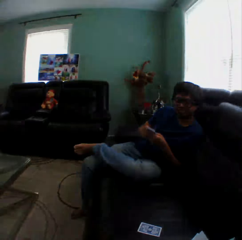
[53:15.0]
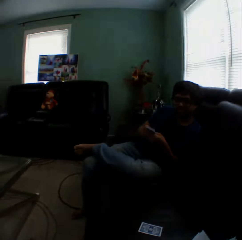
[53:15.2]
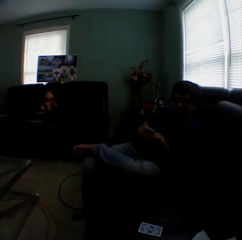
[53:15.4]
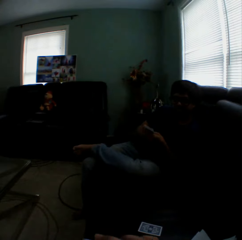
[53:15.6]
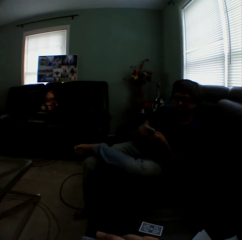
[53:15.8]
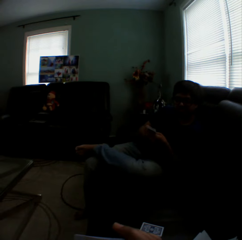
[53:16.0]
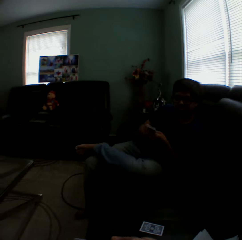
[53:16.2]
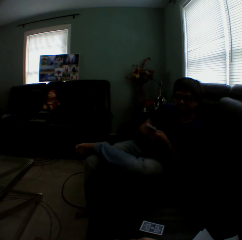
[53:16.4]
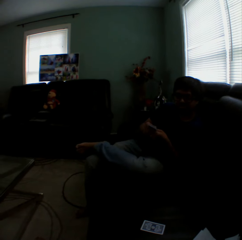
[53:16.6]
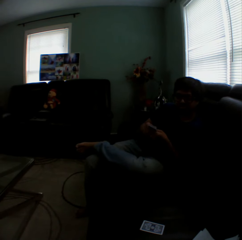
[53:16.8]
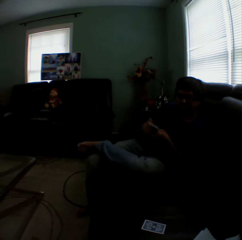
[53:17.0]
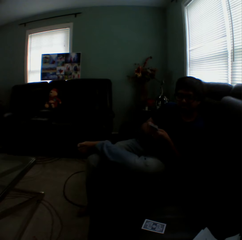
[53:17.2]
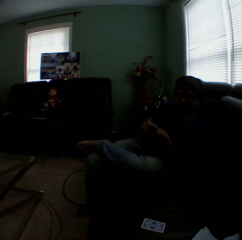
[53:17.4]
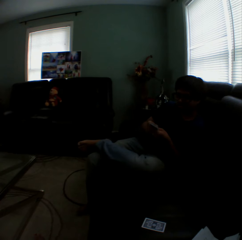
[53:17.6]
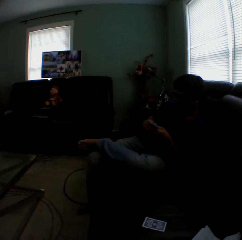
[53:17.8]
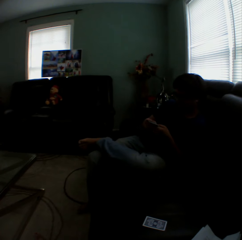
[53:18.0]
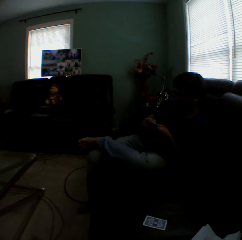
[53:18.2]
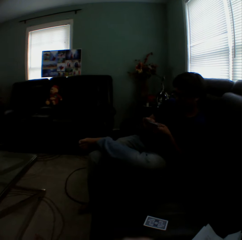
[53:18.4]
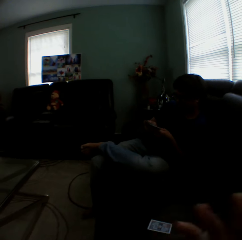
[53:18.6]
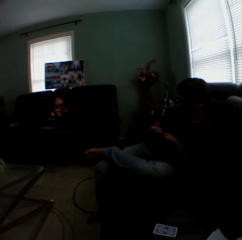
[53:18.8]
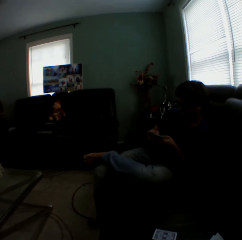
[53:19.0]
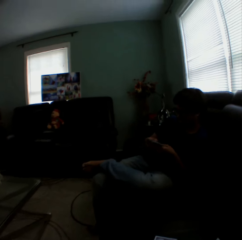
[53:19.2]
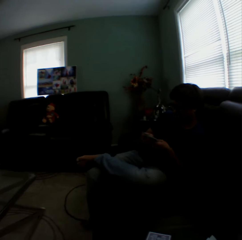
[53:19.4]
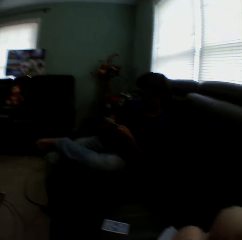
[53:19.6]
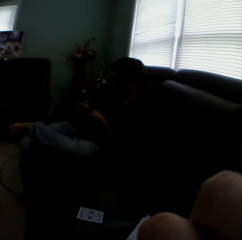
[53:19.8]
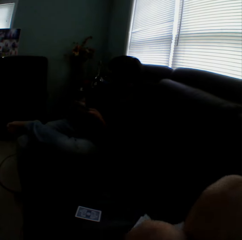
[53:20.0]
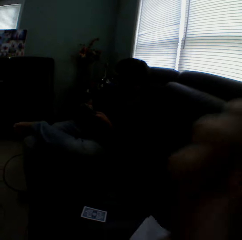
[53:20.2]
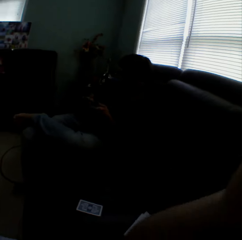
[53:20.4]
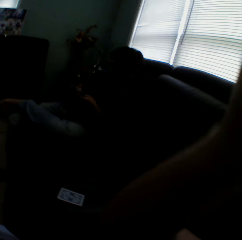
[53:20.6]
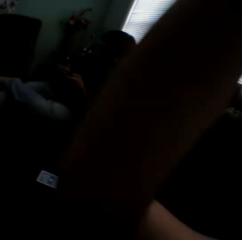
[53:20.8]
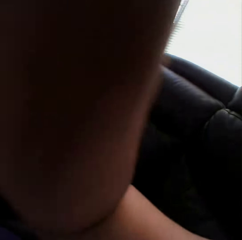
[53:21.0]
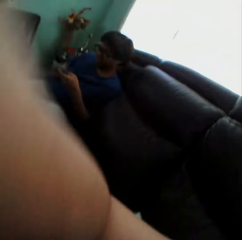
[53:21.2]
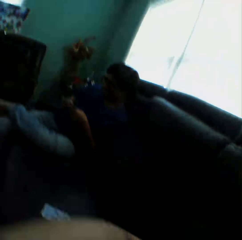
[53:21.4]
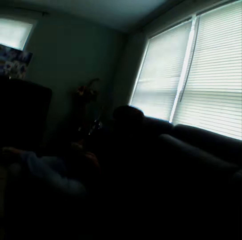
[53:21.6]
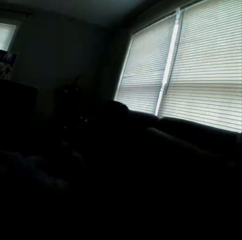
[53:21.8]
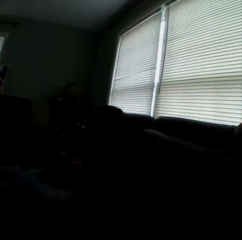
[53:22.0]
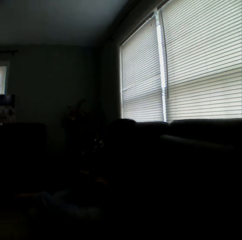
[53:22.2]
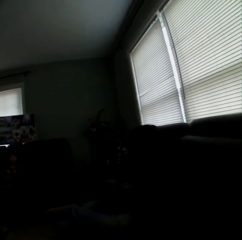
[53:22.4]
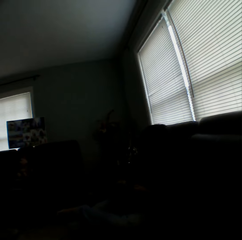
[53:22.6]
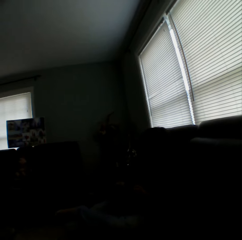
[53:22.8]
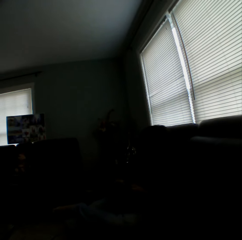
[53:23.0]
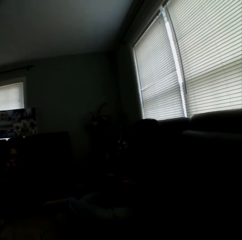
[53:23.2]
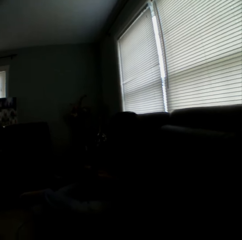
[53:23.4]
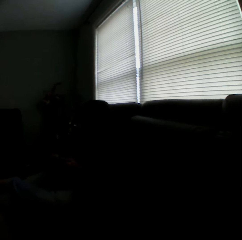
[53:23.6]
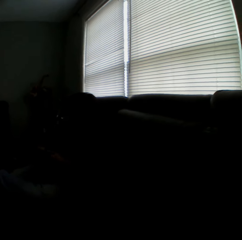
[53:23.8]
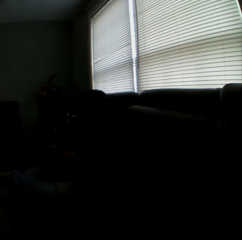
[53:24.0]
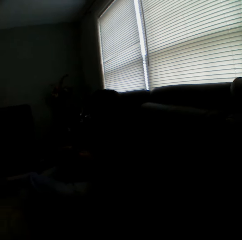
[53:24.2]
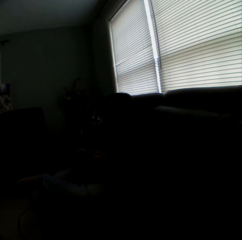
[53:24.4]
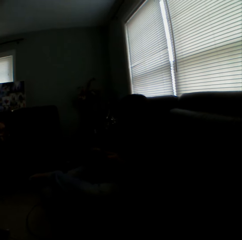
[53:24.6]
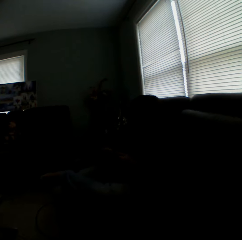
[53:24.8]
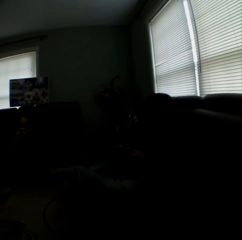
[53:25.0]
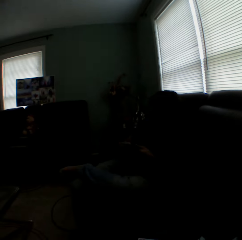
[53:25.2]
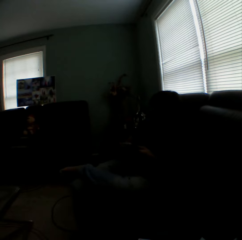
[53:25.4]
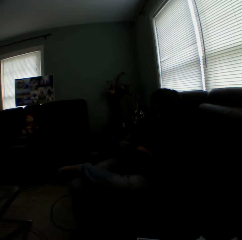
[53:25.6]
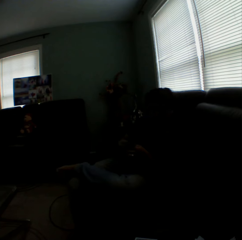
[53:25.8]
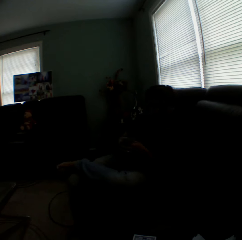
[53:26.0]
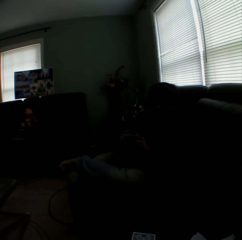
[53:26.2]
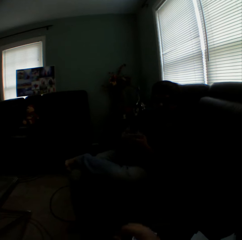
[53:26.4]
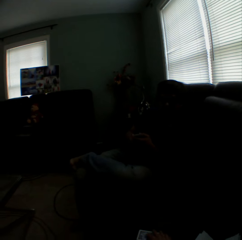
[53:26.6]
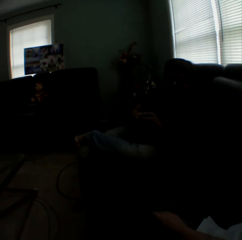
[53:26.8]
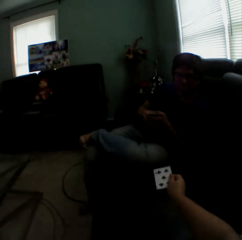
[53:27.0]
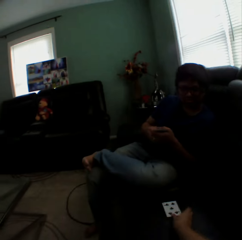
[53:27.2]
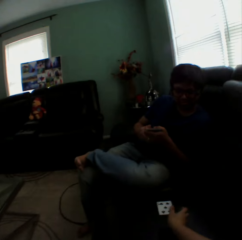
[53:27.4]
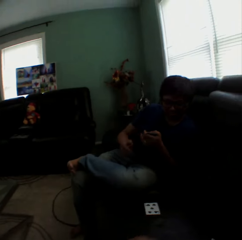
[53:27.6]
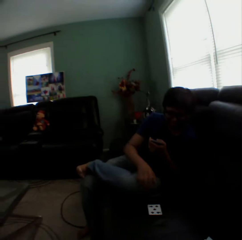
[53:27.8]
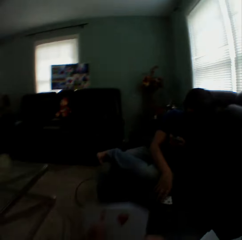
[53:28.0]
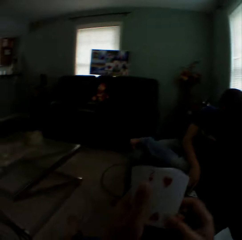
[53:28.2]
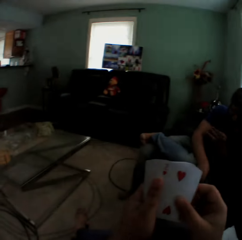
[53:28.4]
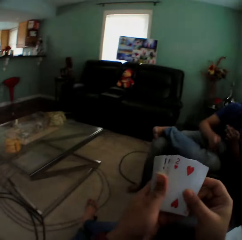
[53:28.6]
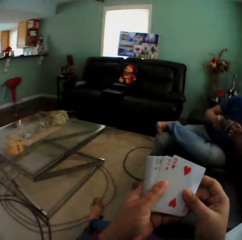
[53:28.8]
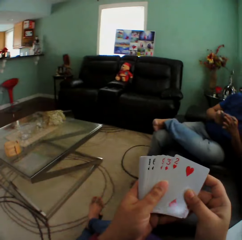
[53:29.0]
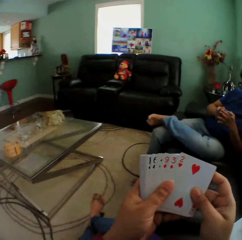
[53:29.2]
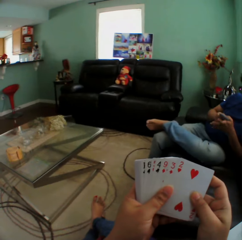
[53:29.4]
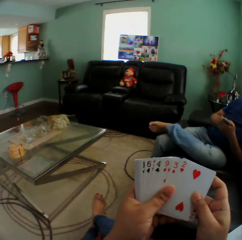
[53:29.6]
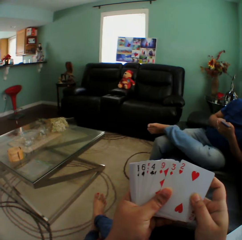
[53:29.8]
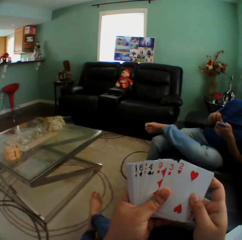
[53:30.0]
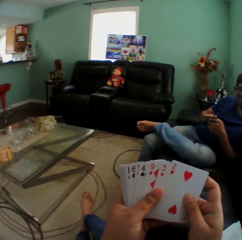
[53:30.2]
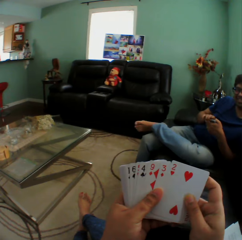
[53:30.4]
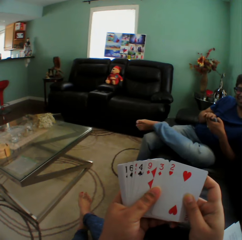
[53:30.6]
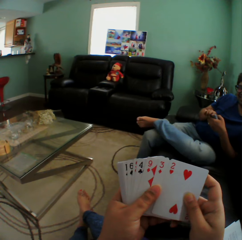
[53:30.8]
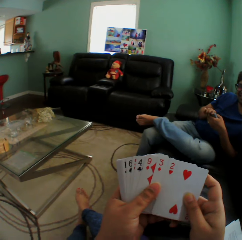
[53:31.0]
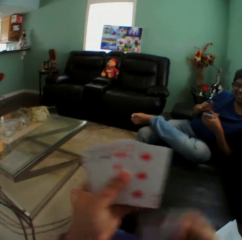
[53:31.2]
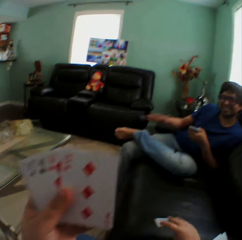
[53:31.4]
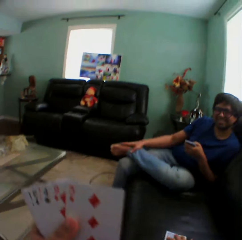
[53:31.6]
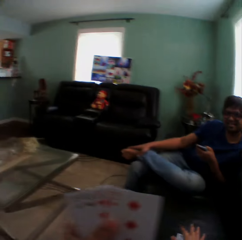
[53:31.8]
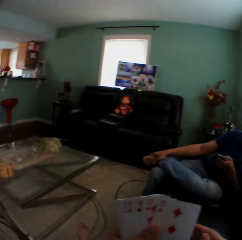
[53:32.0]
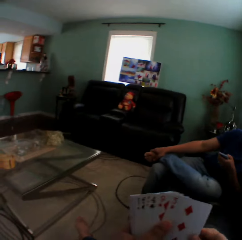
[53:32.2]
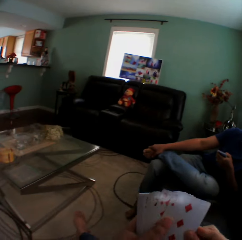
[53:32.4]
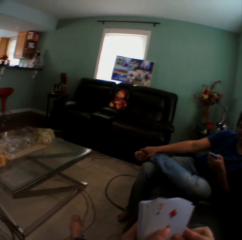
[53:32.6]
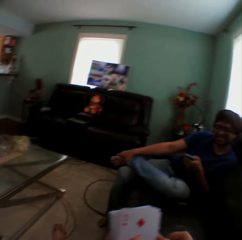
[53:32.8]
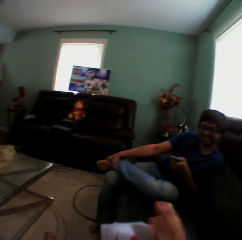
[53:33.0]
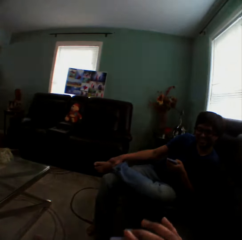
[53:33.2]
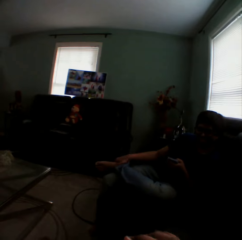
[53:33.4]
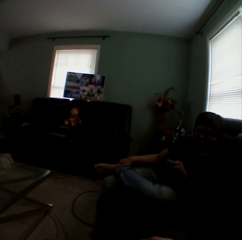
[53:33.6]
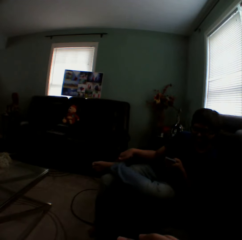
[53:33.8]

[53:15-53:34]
The camera wearer moves her hand. A man nods her hand. The camera wearer holds the card. She puts down the card. The man picks up the card. The camera wearer looks at the cards.

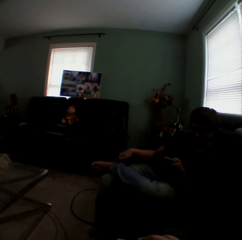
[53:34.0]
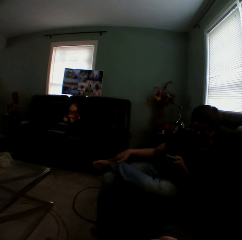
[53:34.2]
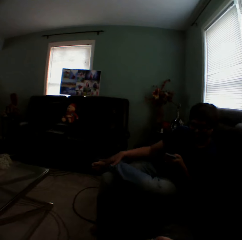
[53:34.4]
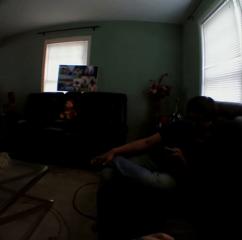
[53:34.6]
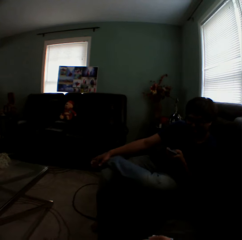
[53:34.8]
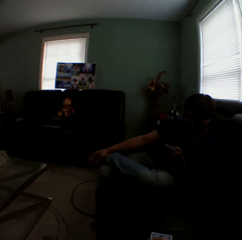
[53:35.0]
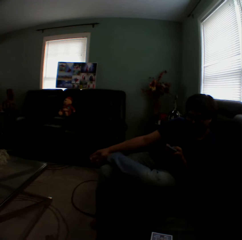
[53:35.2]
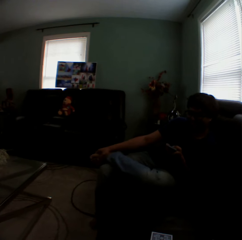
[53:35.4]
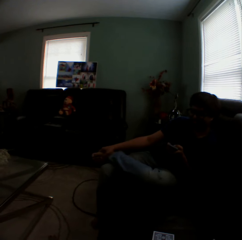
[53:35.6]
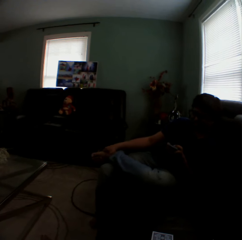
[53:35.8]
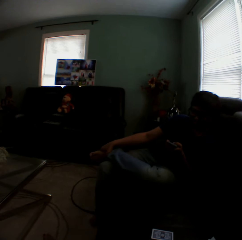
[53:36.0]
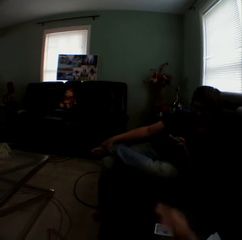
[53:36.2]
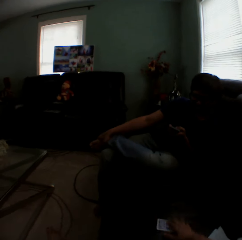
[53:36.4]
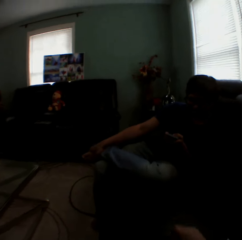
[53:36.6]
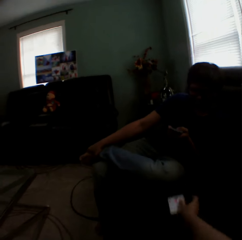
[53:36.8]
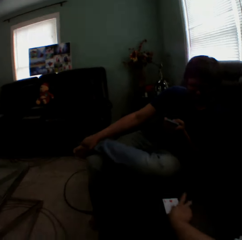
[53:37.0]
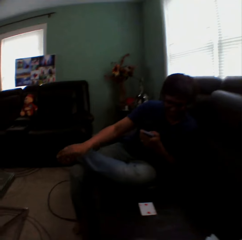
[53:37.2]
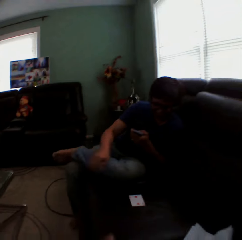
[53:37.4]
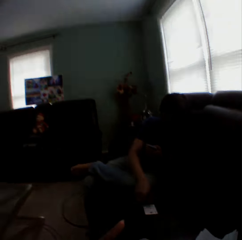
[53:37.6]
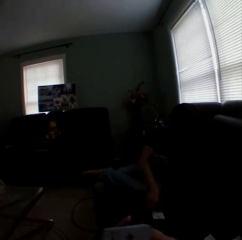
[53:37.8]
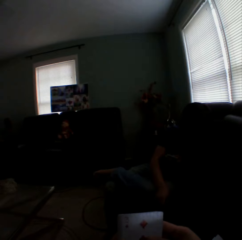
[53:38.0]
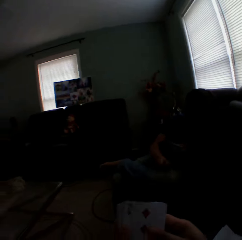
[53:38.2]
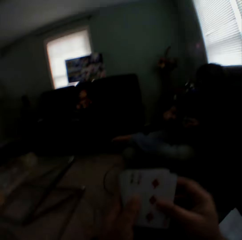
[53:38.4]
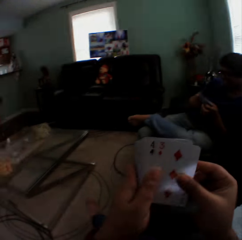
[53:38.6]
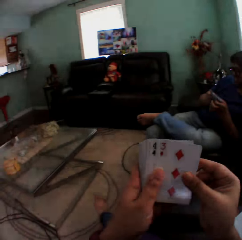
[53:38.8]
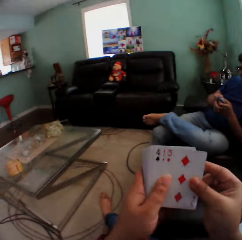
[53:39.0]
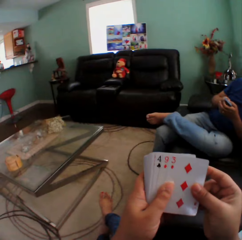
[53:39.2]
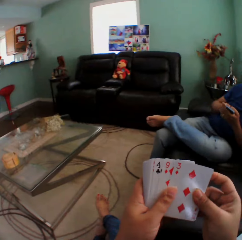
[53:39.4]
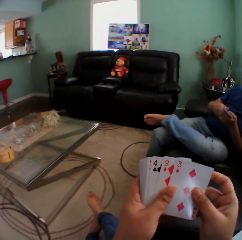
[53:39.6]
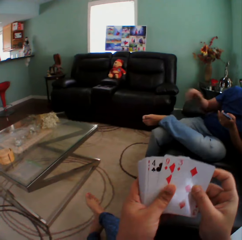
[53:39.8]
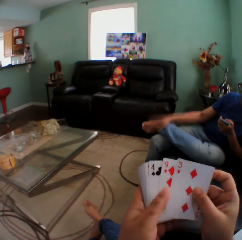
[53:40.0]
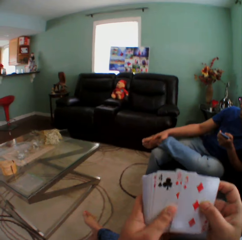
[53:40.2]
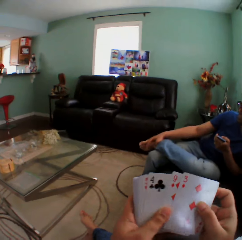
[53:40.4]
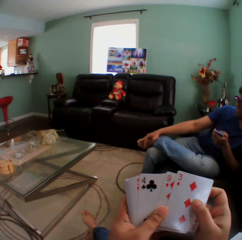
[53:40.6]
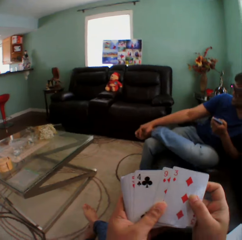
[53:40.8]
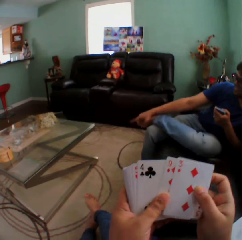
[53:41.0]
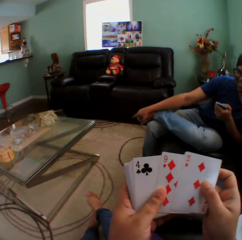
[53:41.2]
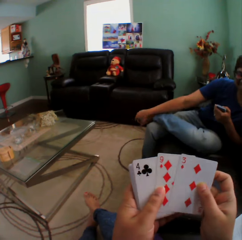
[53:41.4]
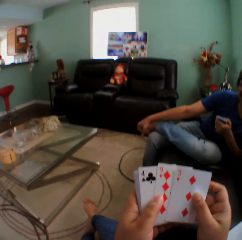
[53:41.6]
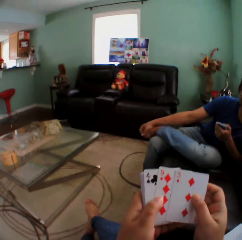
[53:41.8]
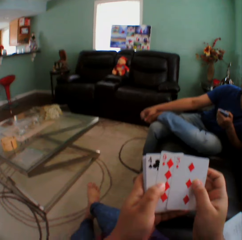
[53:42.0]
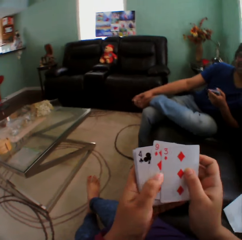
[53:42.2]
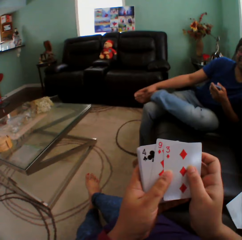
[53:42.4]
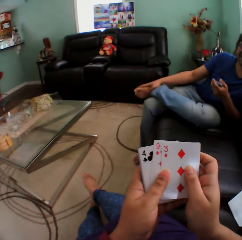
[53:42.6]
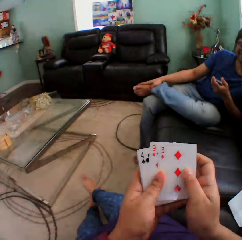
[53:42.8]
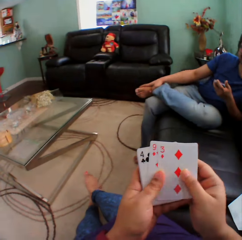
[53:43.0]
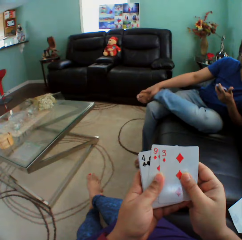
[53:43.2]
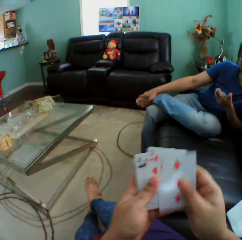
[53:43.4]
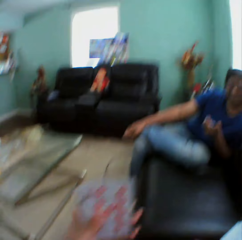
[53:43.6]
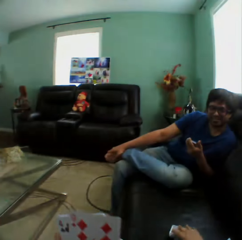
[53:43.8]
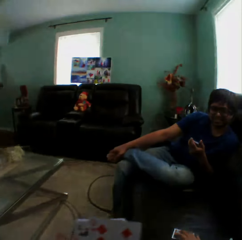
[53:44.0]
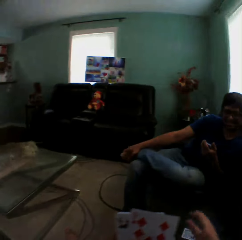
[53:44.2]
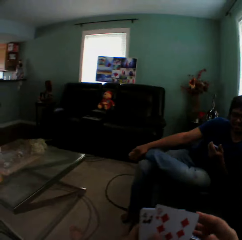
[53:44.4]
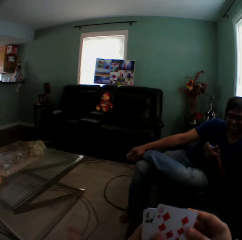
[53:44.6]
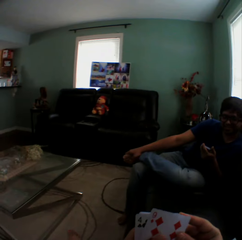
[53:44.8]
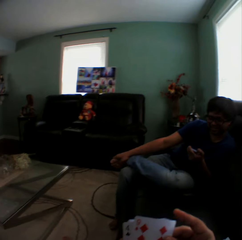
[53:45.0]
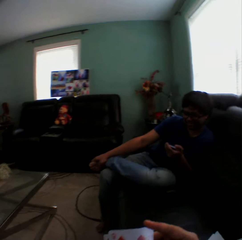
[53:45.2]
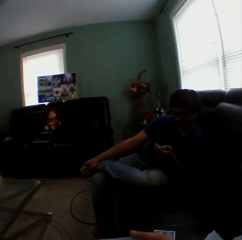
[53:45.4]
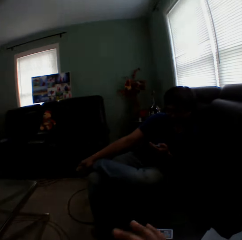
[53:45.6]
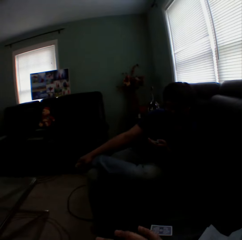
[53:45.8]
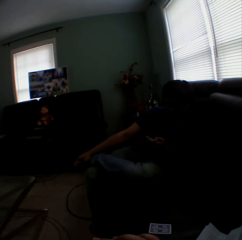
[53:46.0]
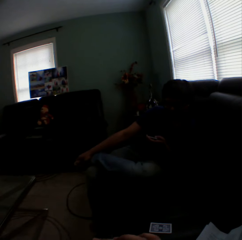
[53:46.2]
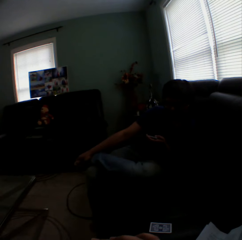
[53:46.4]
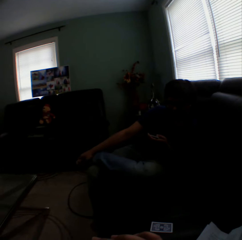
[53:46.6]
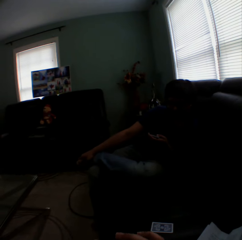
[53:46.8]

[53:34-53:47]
The camera wearer moves her hand and moves the card on the couch. A man picks up the card. The camera wearer looks at the cards. She puts a card on the couch.
